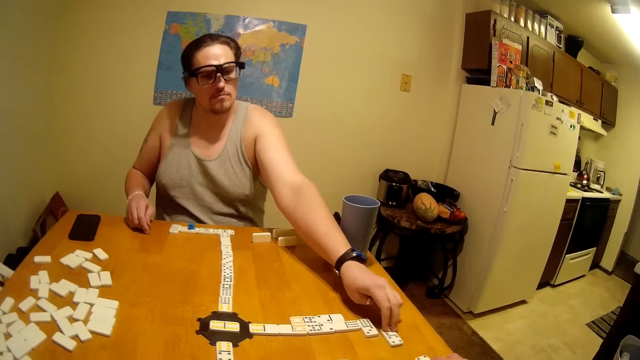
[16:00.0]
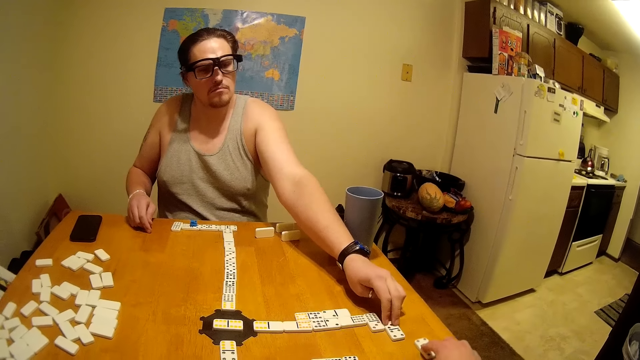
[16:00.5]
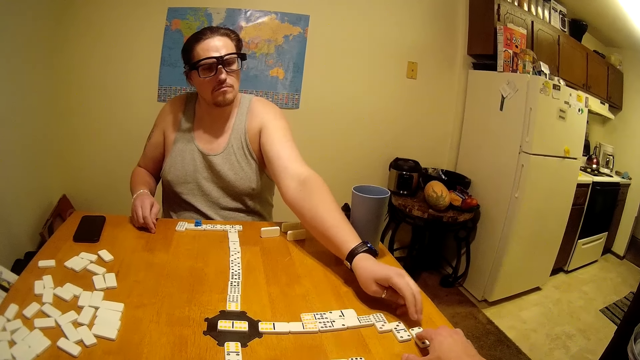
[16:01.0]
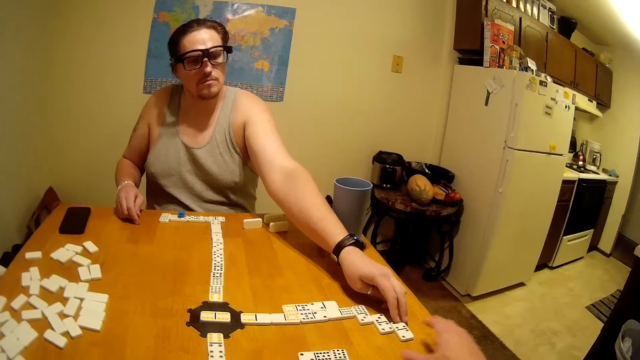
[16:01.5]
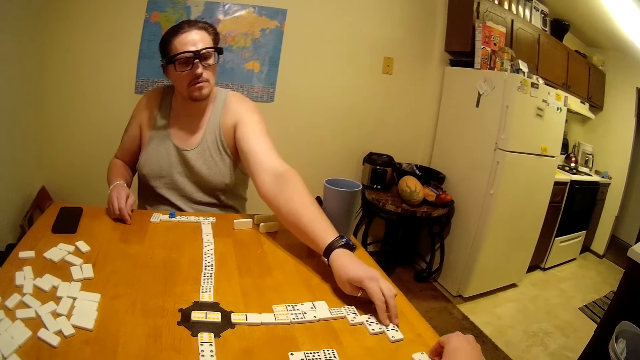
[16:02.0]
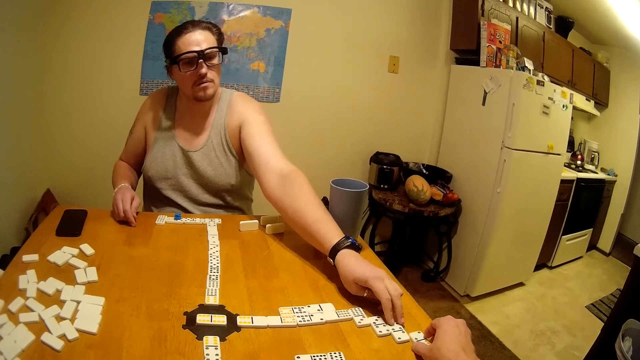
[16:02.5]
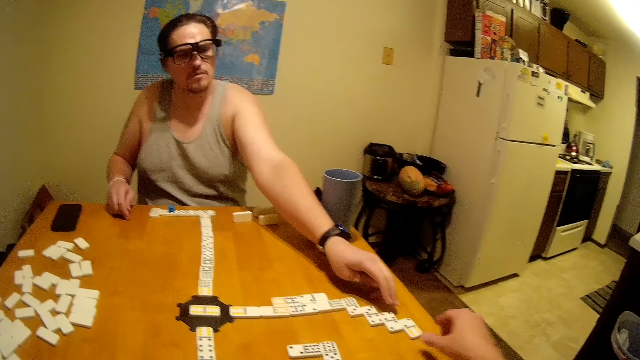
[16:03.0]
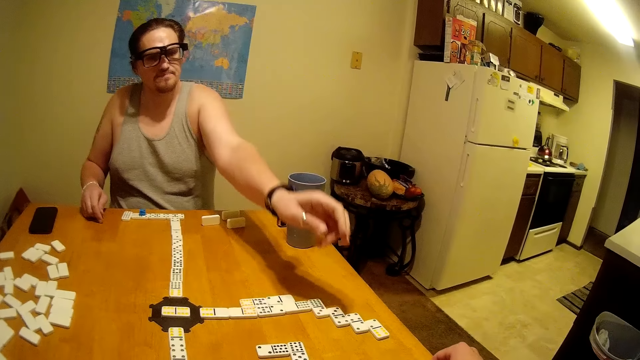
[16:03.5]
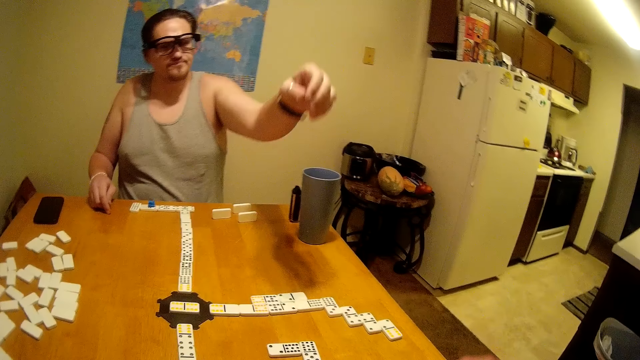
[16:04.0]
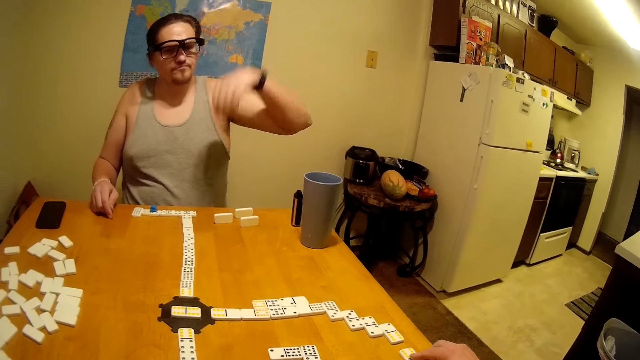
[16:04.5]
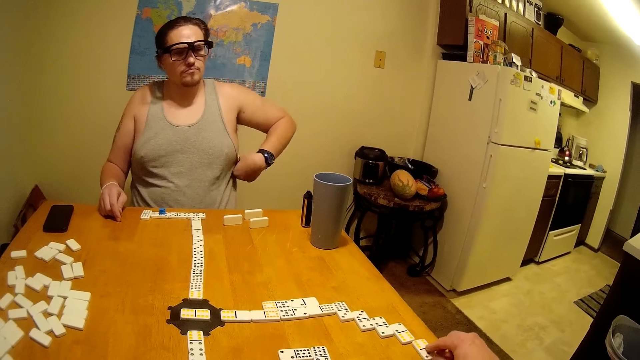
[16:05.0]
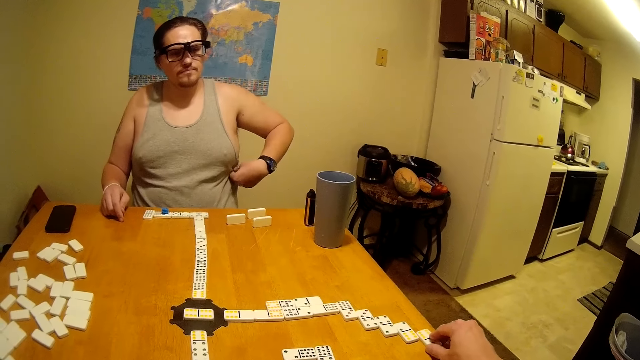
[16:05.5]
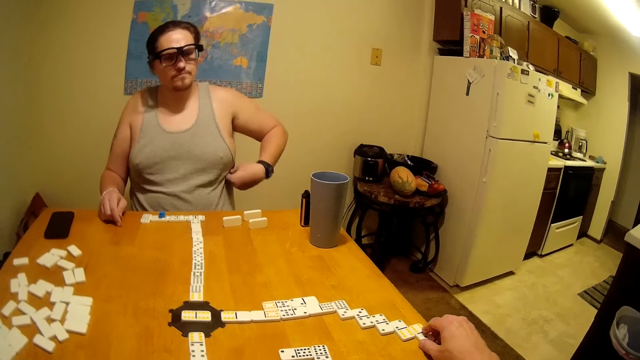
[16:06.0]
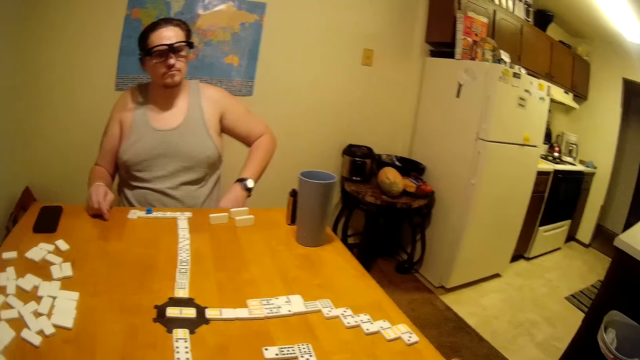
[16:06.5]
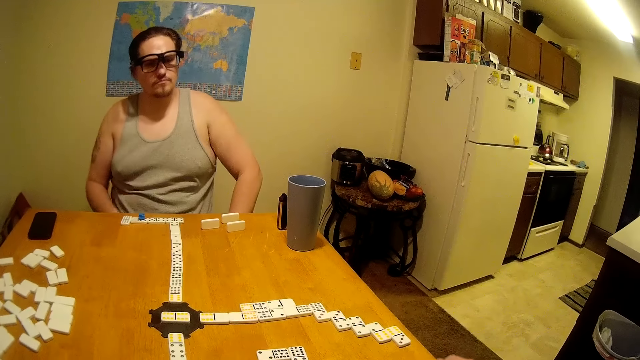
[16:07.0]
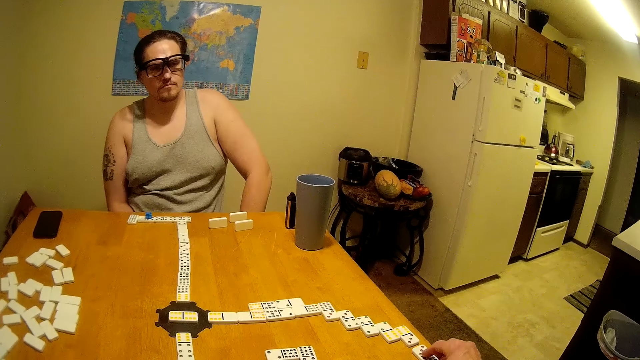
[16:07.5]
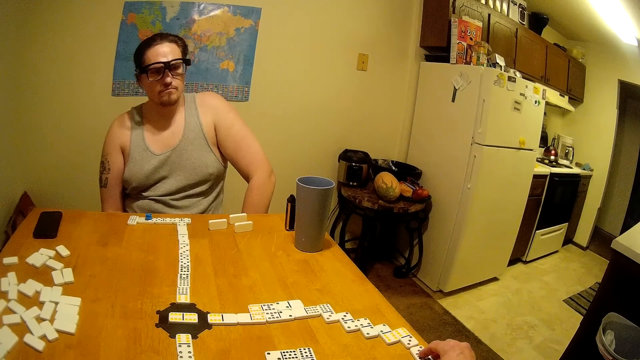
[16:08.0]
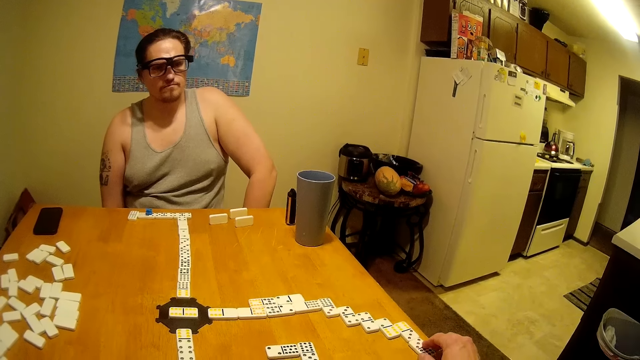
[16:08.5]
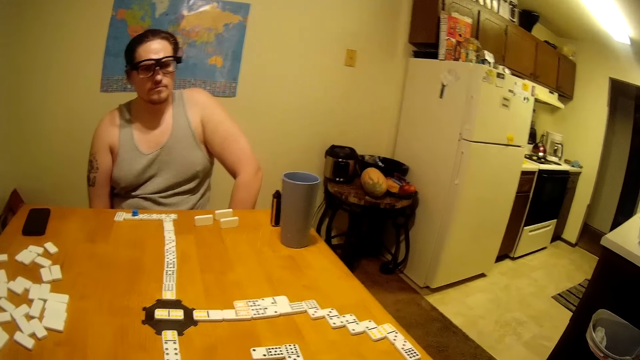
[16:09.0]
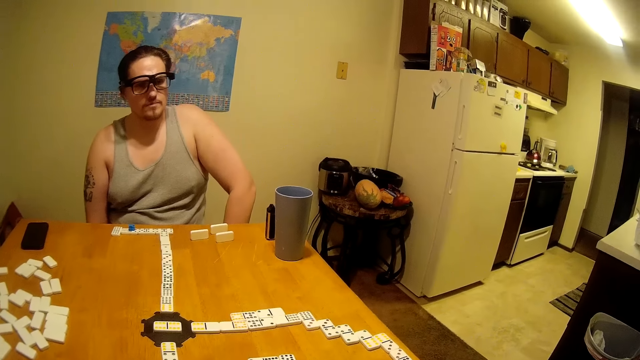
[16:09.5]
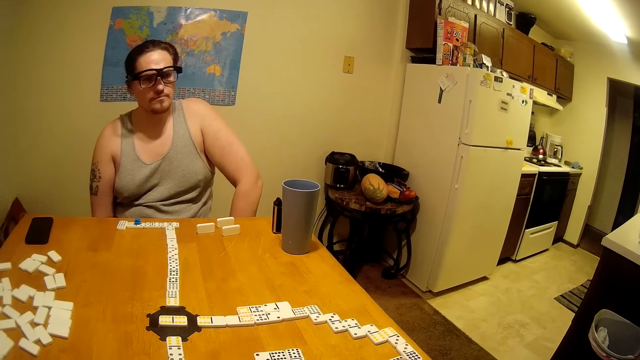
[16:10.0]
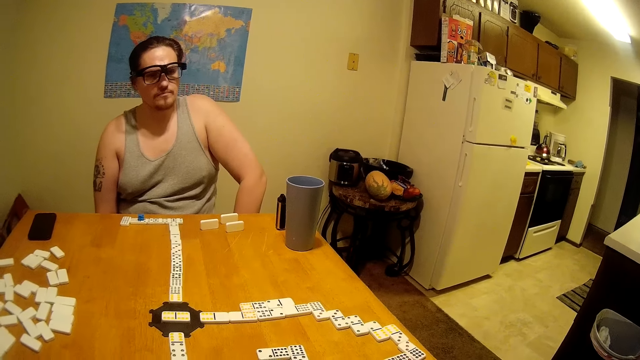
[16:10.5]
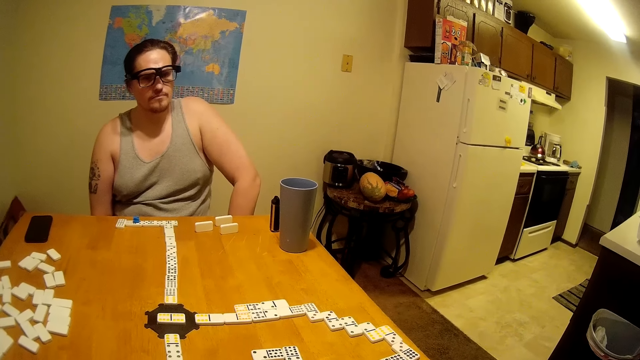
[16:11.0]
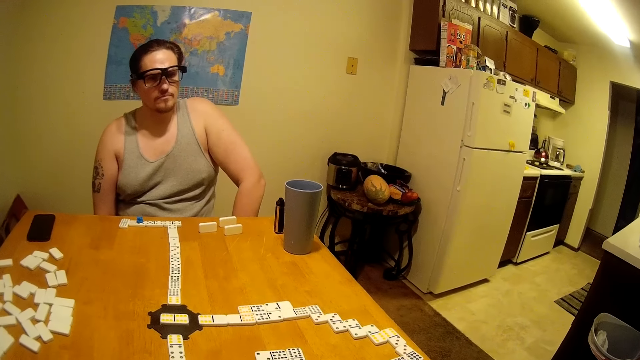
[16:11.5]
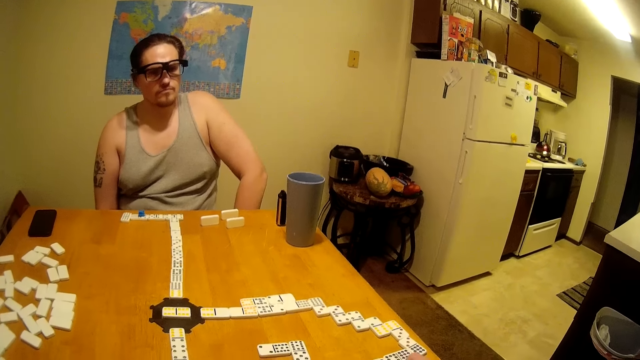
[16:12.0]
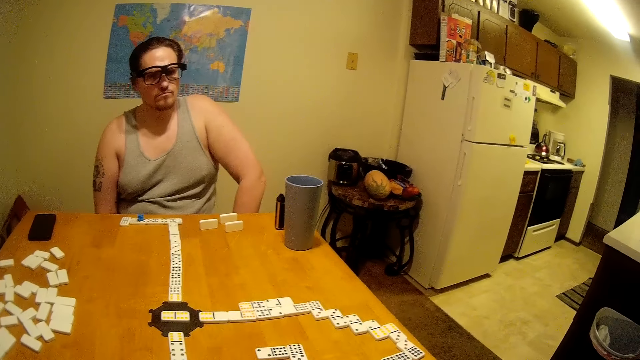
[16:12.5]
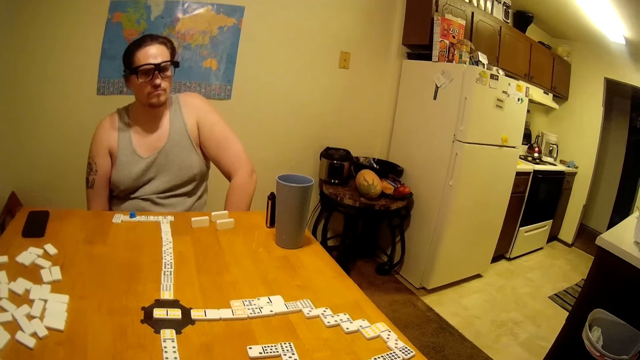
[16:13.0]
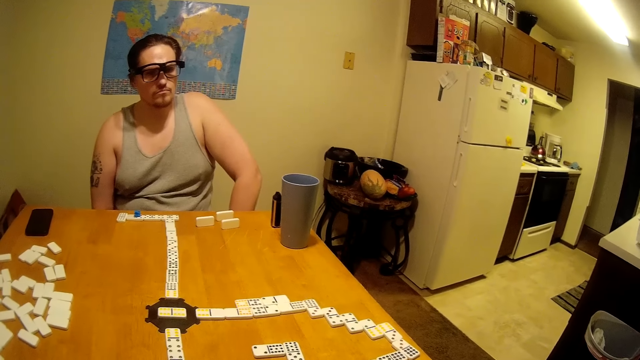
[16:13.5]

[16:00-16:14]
The camera wearer pushes a domino. The man scratches his waist. The camera wearer pushes the domino.

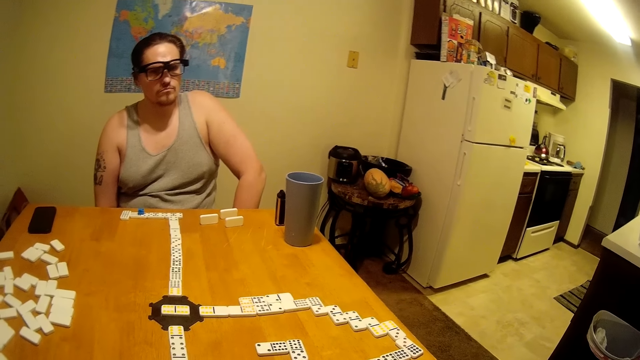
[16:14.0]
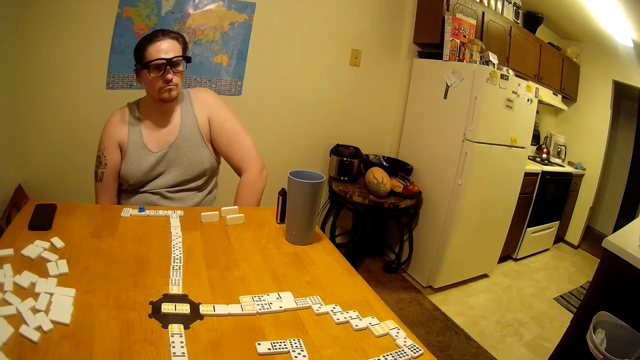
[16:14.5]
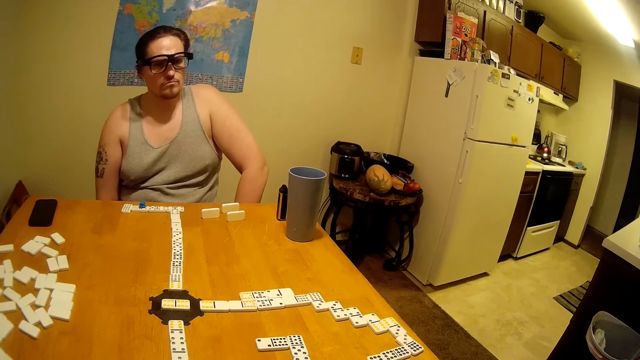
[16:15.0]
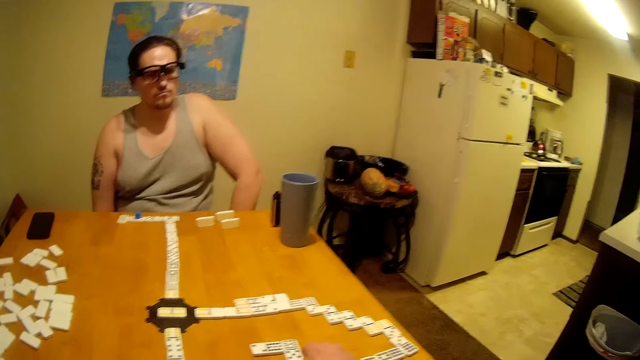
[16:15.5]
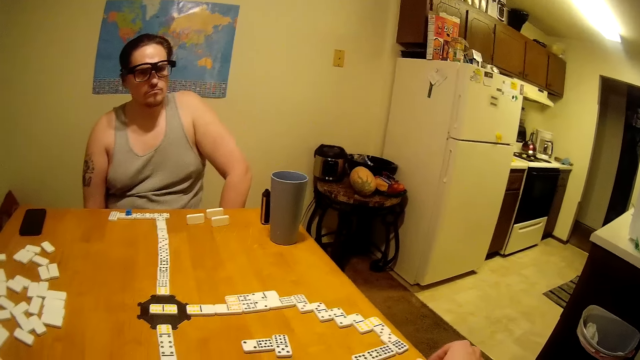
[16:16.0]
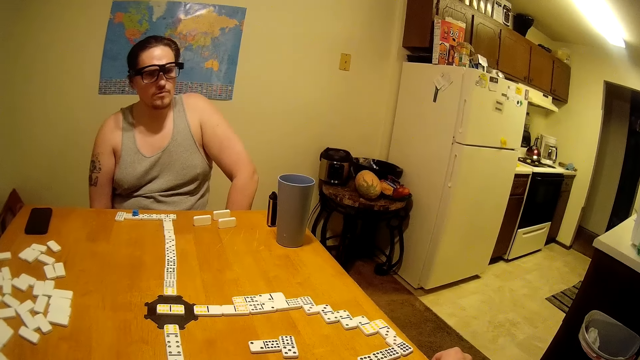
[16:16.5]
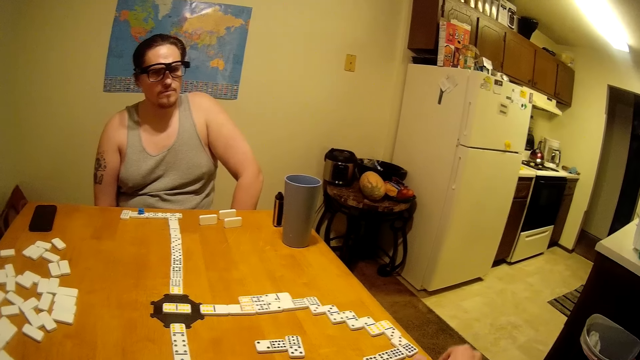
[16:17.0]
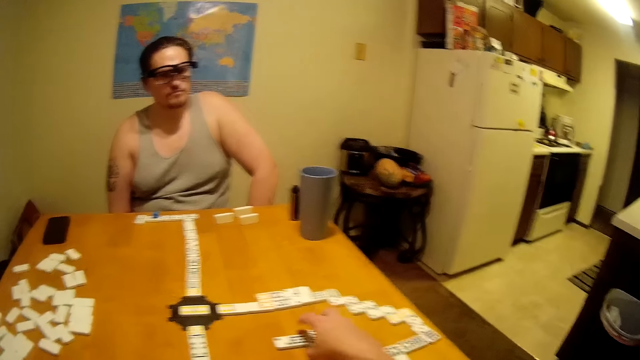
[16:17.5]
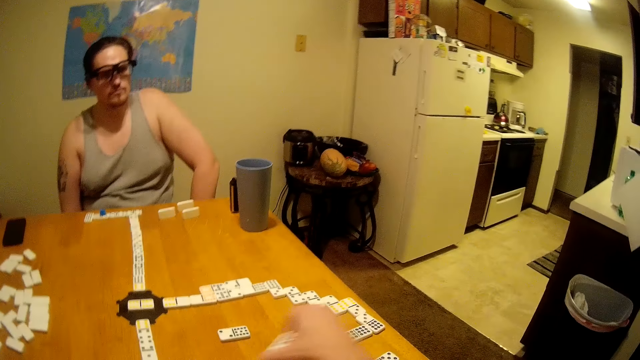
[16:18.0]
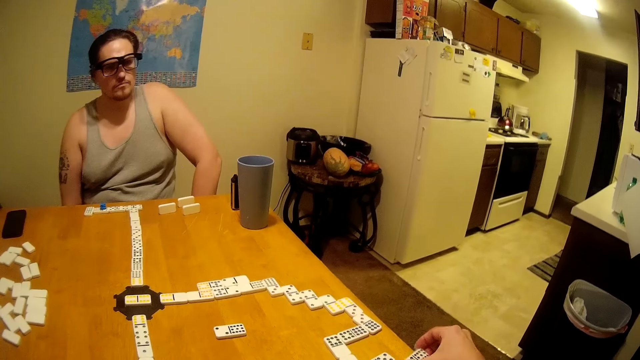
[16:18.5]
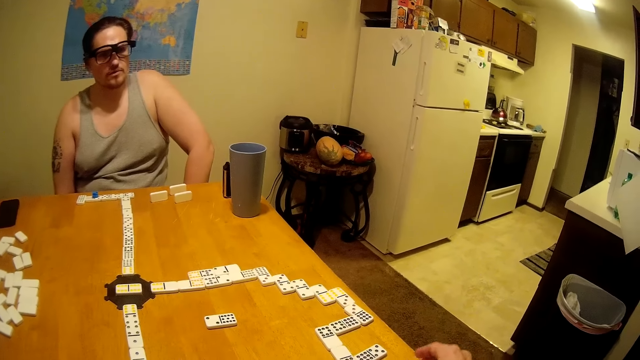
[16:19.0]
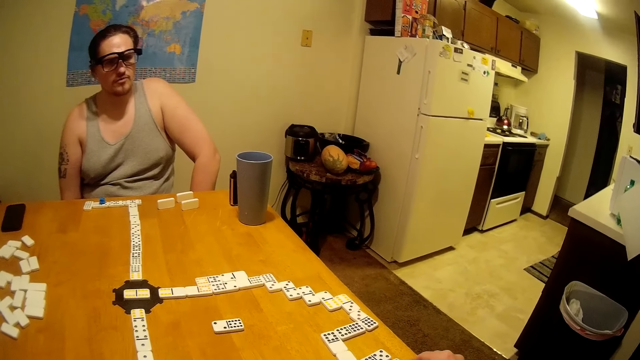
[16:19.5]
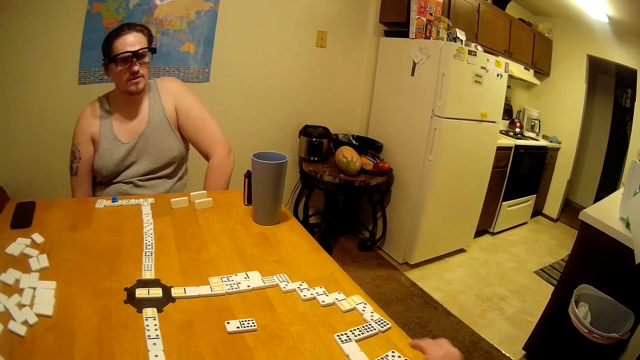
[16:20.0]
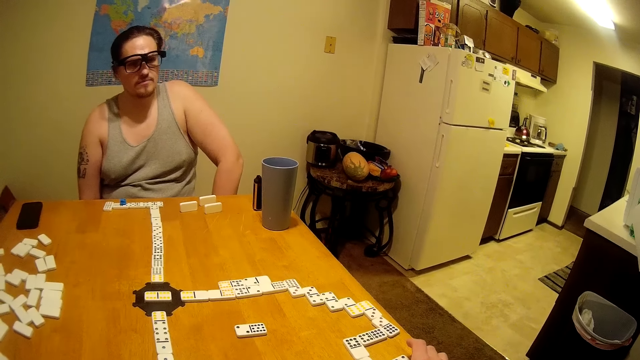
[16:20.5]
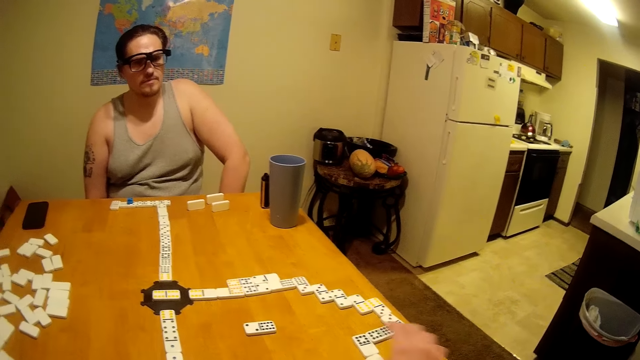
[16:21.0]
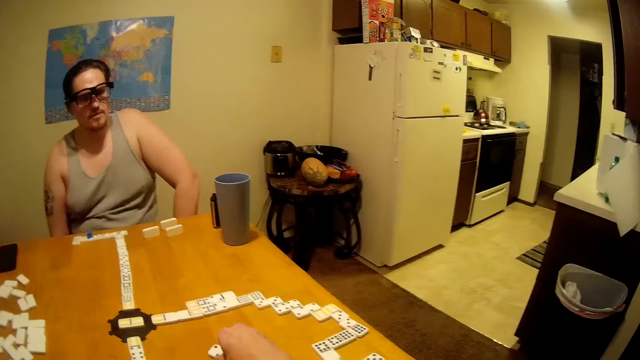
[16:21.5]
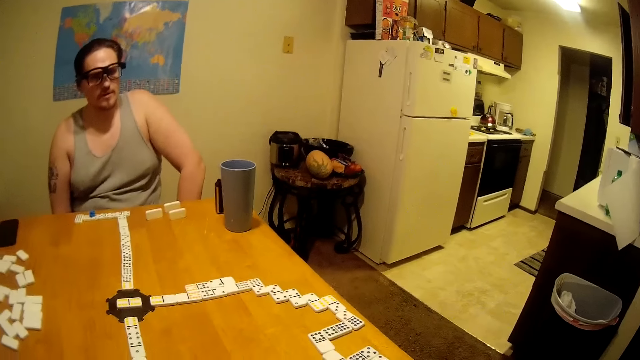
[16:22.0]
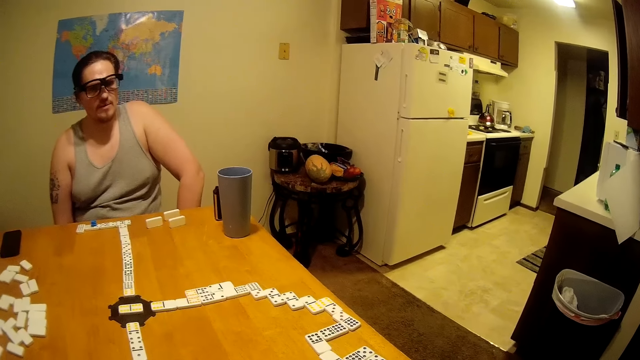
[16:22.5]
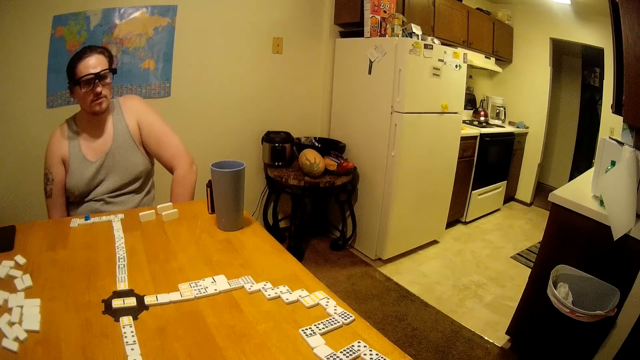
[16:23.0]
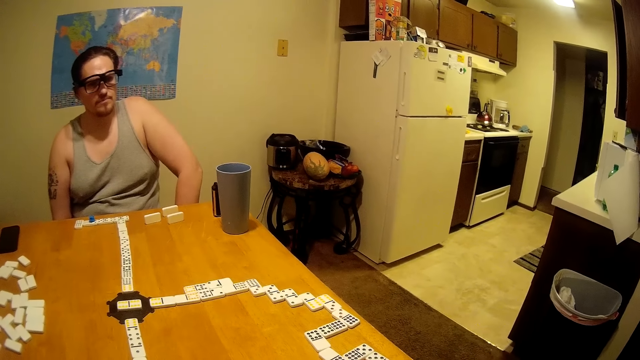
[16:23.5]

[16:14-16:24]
The camera wearer picks up a domino. They join the domino. They join the domino again.
